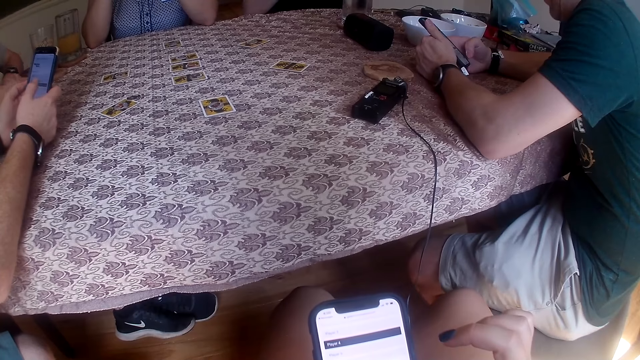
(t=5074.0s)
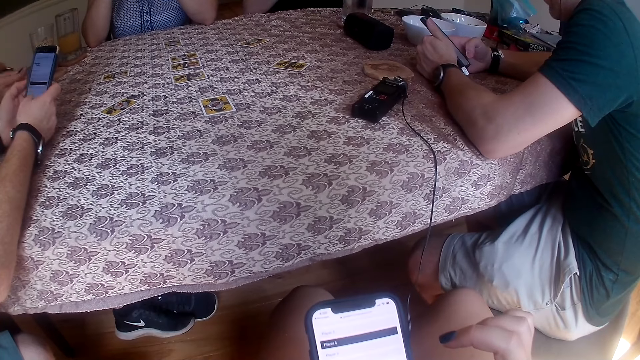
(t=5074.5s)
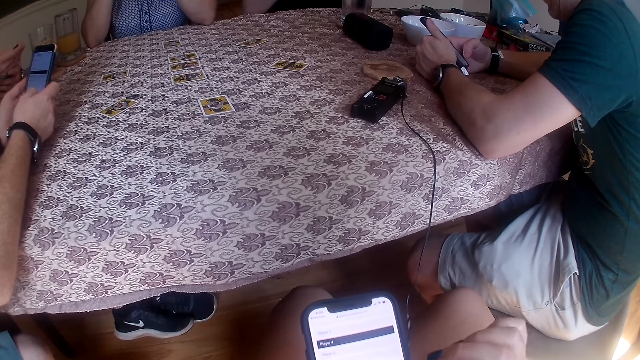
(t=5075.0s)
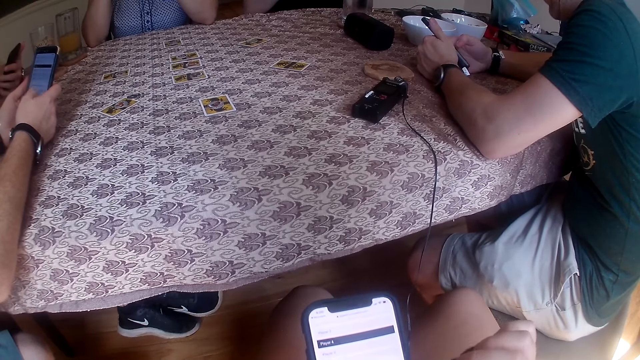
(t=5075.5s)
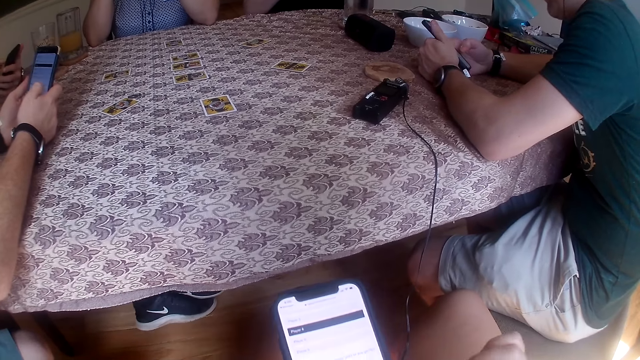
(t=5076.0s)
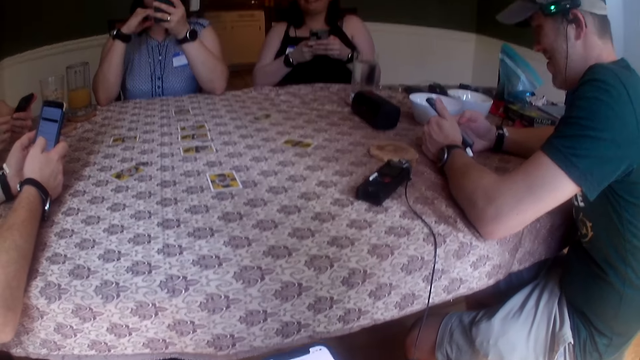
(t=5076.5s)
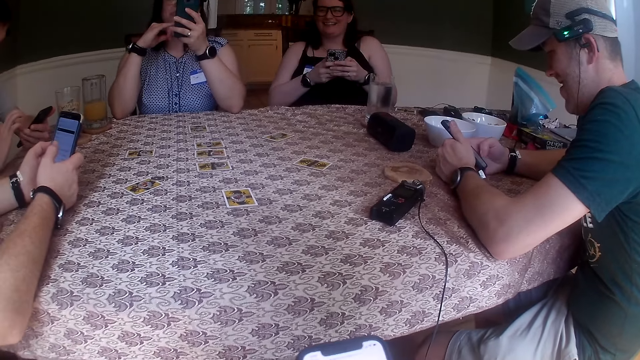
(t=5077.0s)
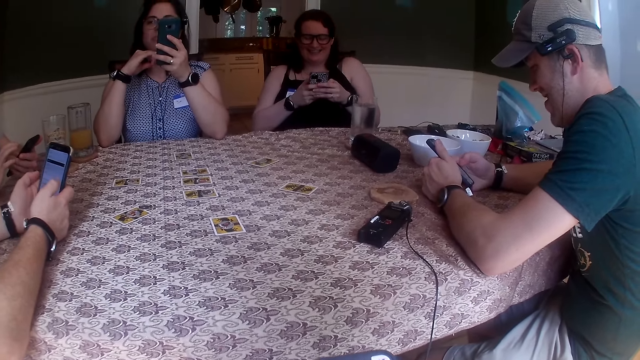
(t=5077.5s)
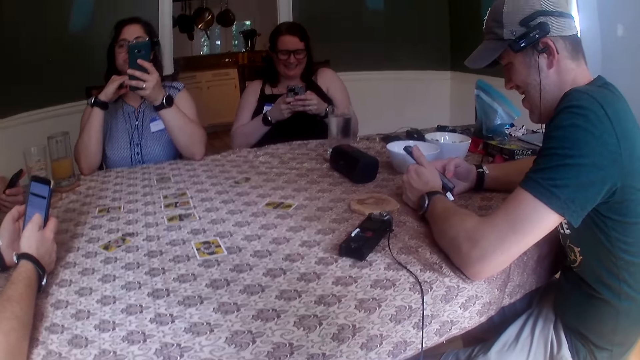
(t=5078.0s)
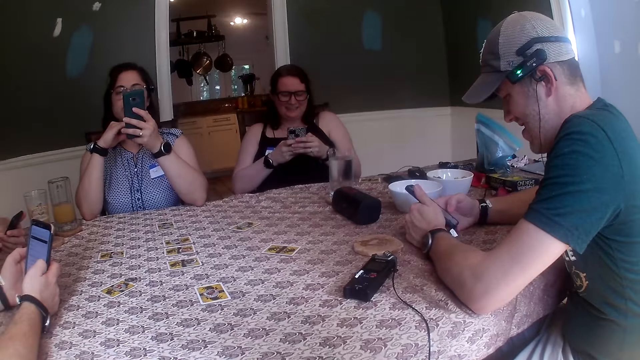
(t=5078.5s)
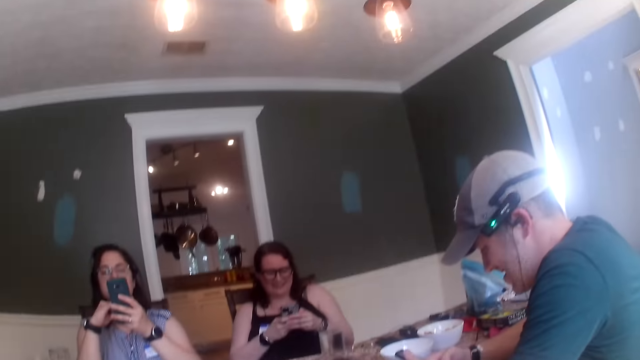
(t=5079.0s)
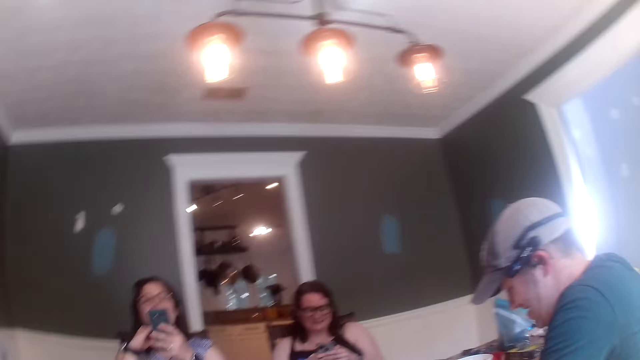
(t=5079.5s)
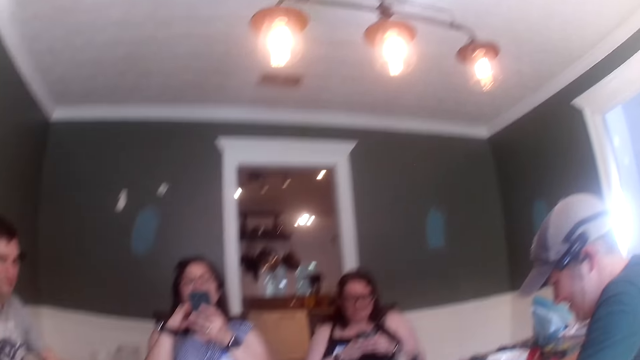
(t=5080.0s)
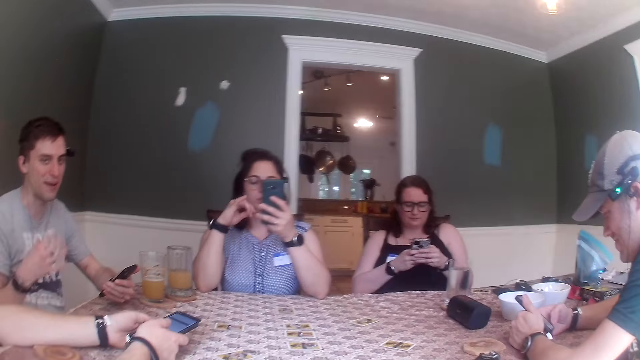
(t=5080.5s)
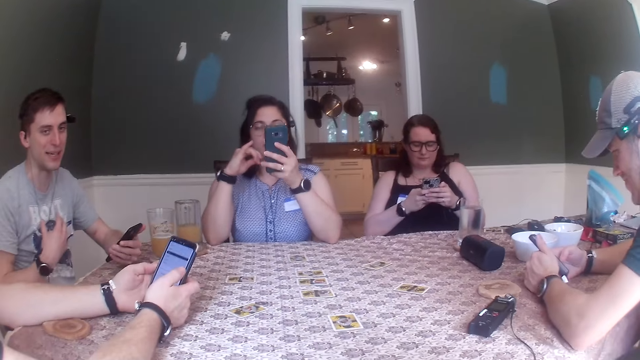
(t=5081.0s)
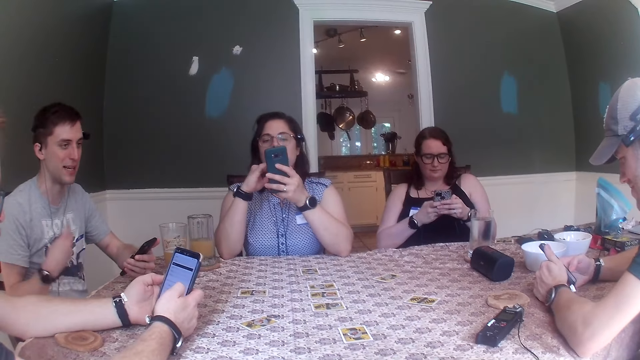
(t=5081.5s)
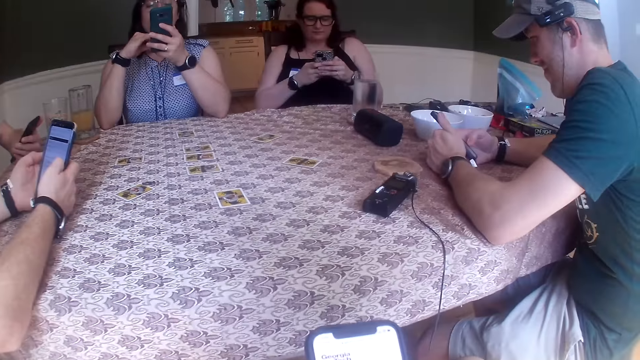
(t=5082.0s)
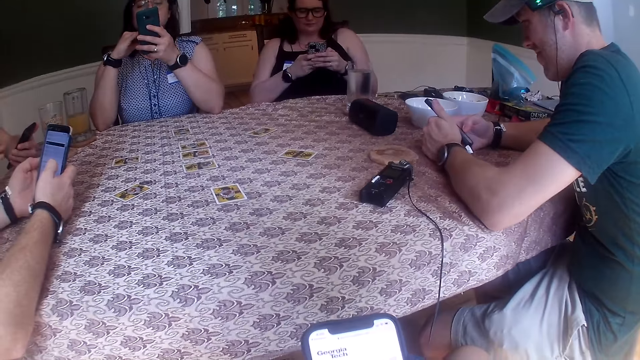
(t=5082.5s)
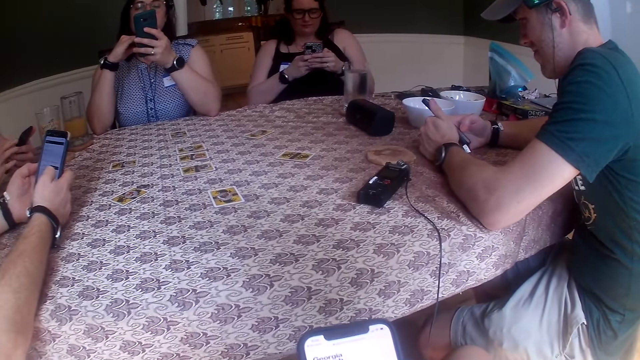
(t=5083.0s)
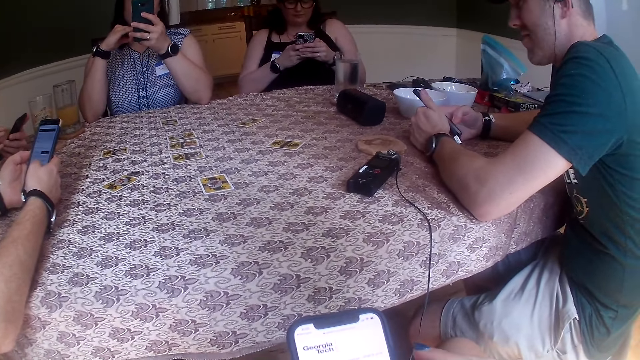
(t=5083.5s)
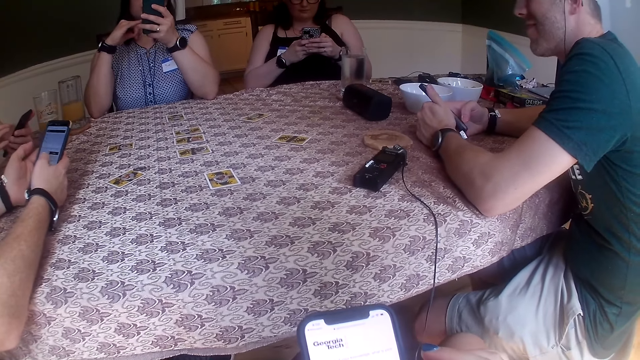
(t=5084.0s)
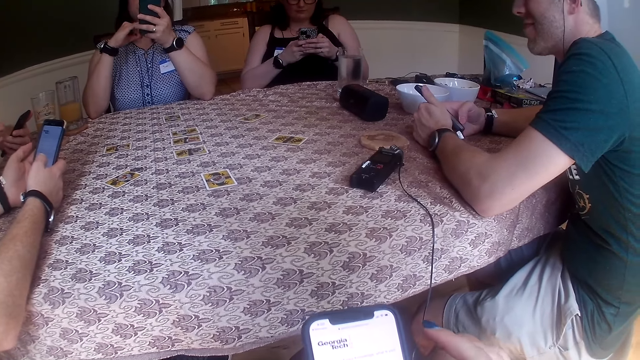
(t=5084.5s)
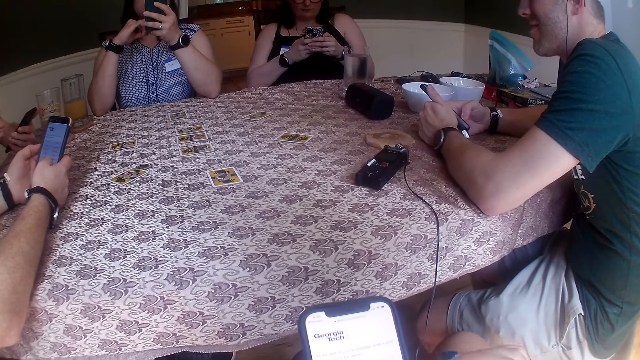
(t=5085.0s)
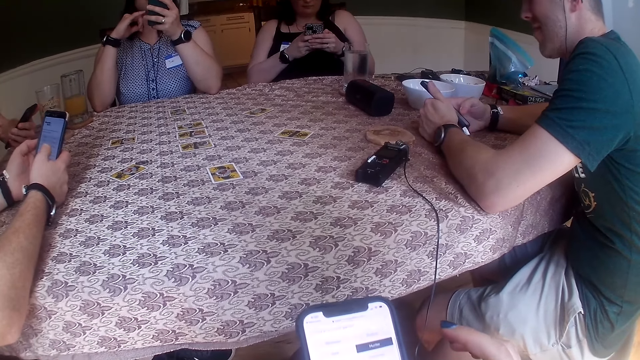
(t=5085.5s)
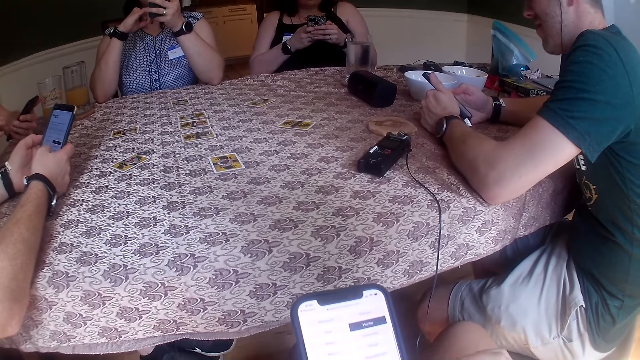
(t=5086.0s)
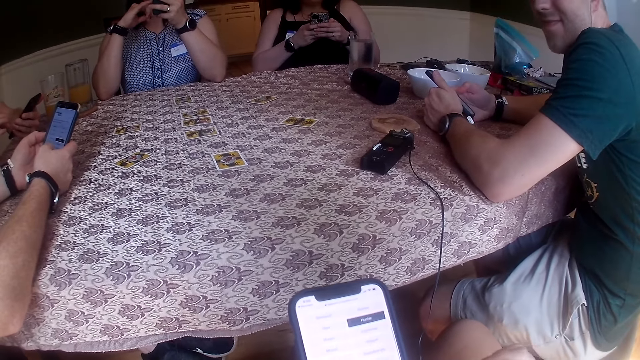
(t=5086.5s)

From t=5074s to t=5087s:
A man operates his phone with his right hand. A woman operates her phone with her right hand. Another woman operates her phone with both hands. The camera wearer looks around the house. The man gestures with his right hand. The man converses with the camera wearer. The camera wearer uses their phone. The man operates his phone with his right hand.

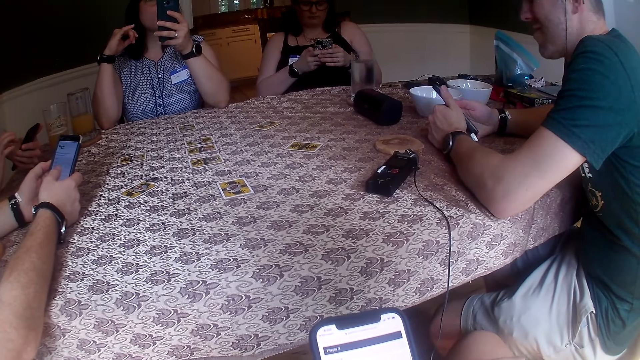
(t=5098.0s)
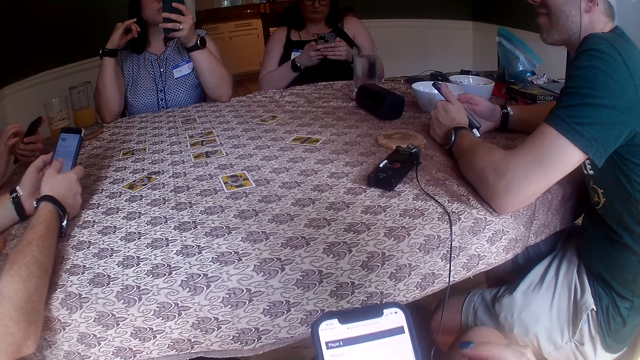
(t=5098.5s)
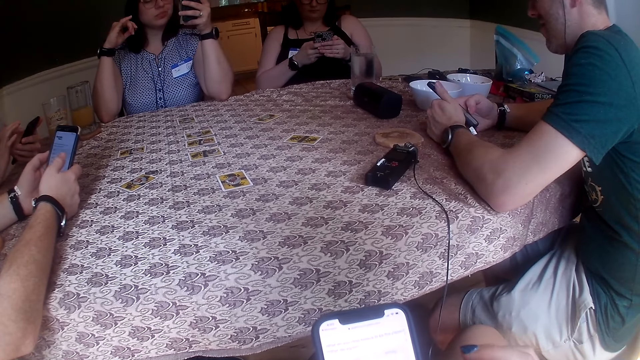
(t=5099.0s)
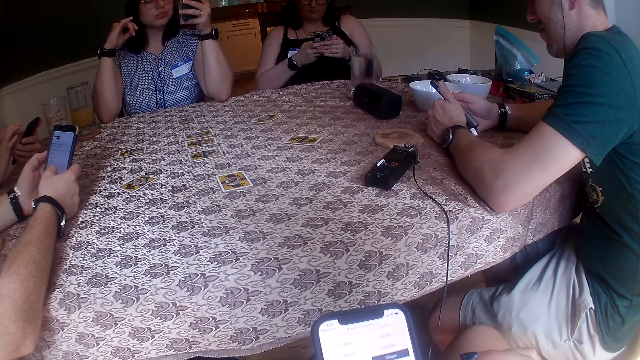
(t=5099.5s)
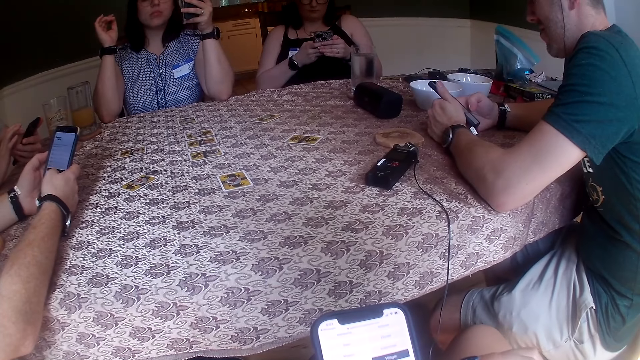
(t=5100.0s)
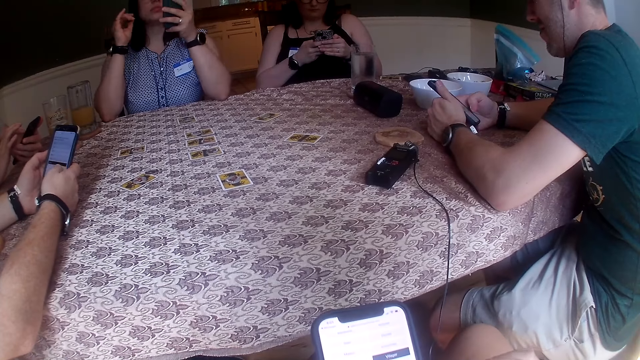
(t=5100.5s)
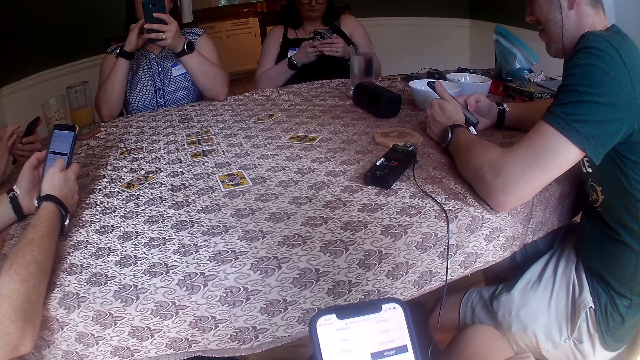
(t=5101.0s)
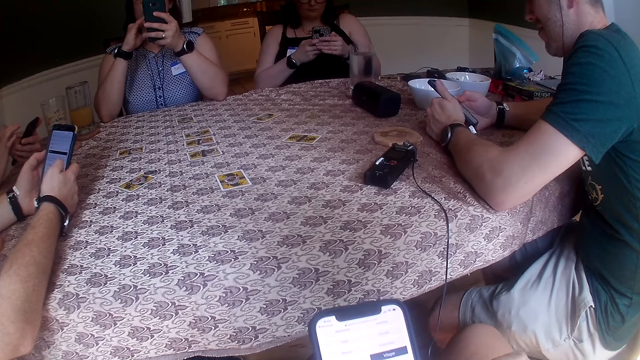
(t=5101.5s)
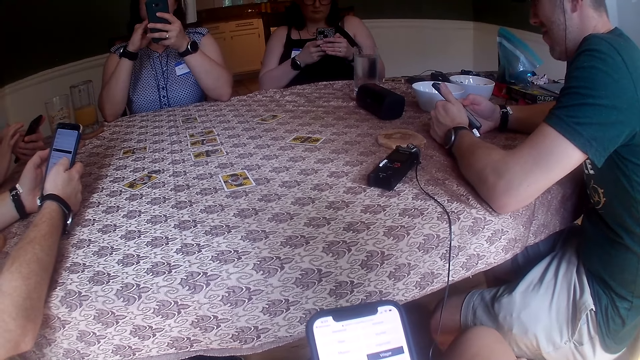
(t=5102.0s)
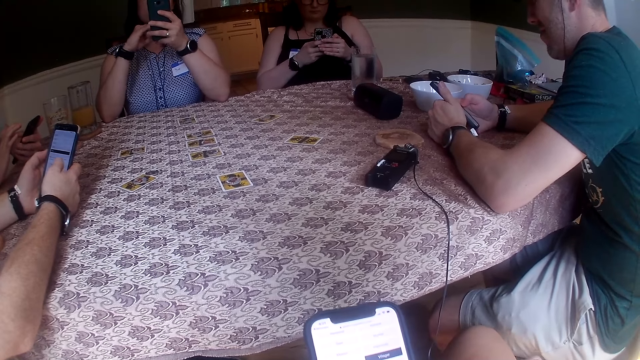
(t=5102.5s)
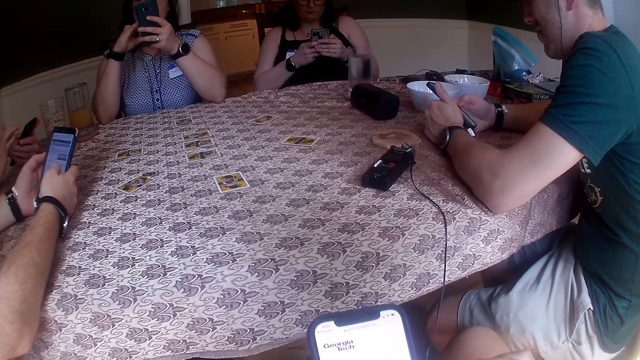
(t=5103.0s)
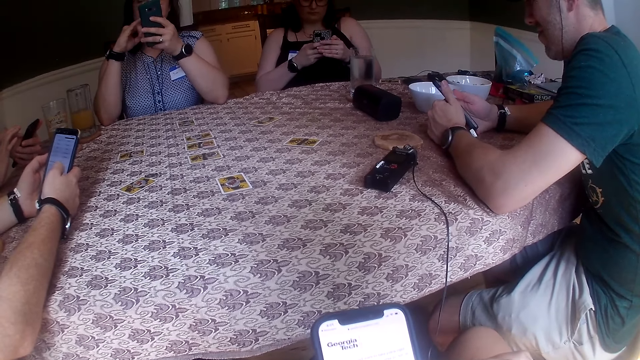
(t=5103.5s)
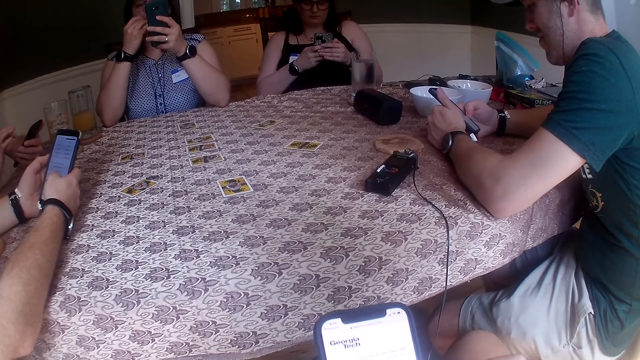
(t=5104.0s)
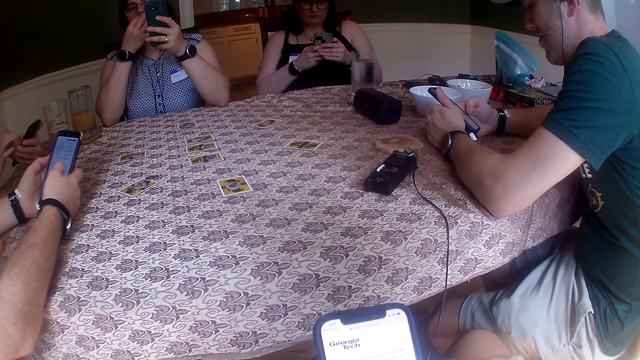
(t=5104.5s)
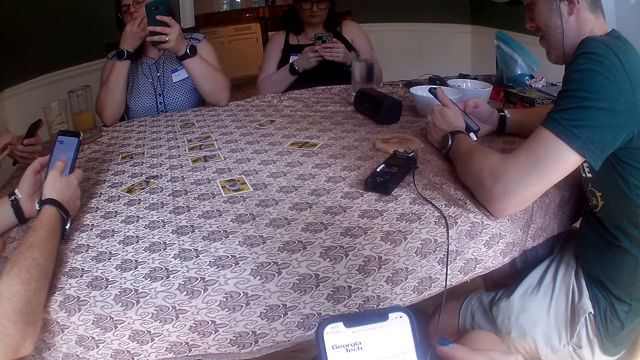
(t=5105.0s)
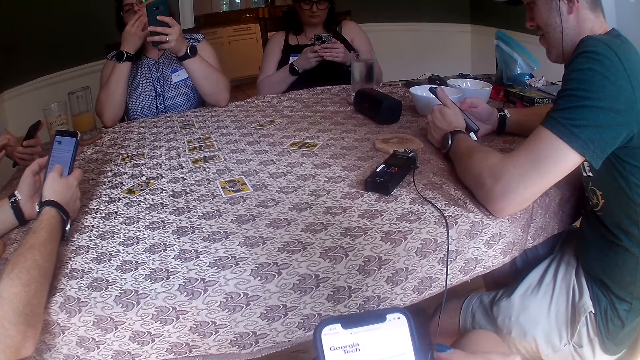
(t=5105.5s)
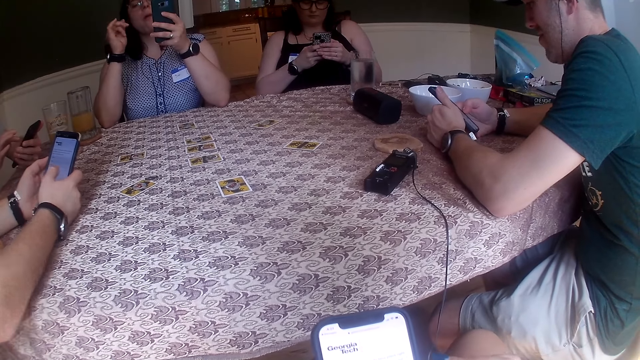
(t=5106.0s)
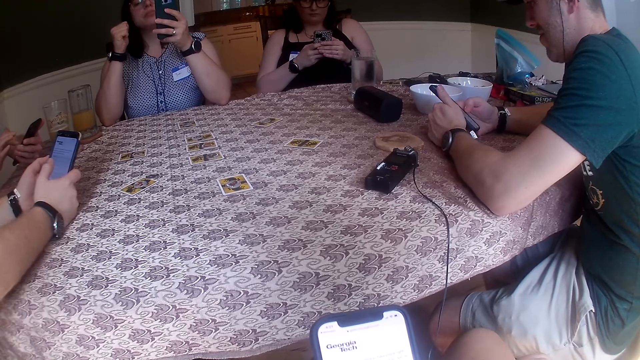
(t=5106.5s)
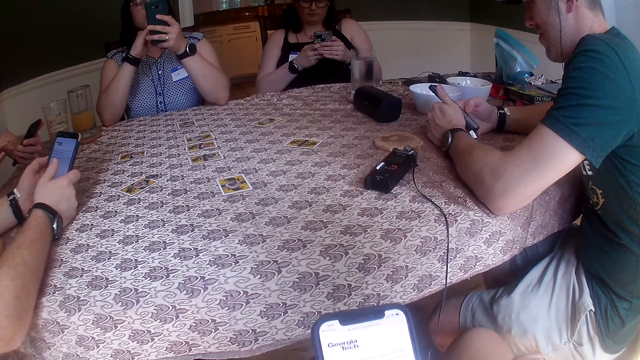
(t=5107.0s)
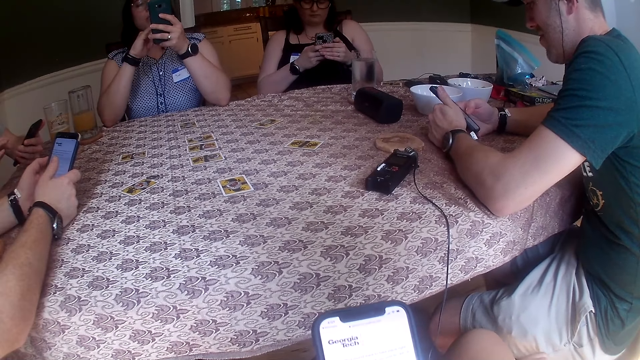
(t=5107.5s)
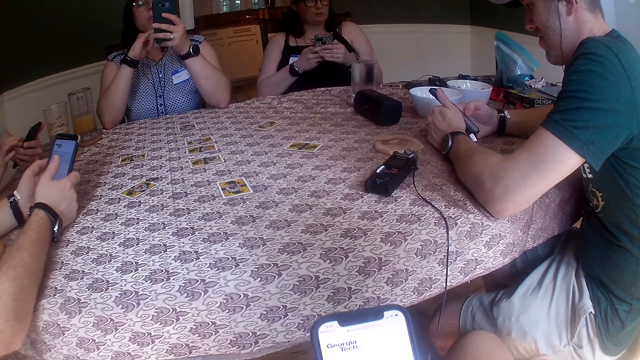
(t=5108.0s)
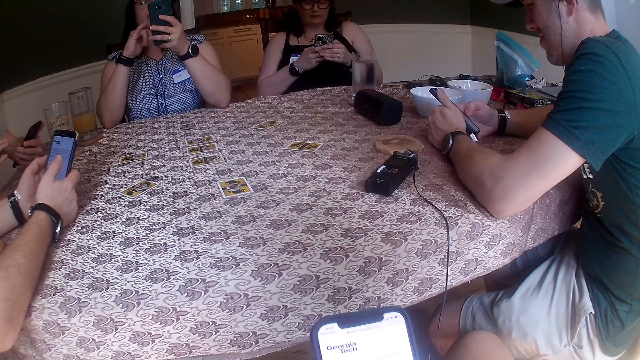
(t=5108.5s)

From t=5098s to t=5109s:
The woman operates her phone with her right hand. The woman touches her face with her right hand. The woman operates her phone with her right hand.
